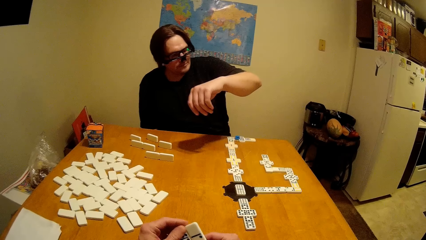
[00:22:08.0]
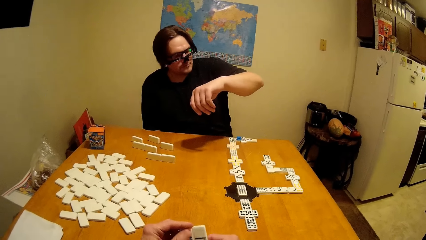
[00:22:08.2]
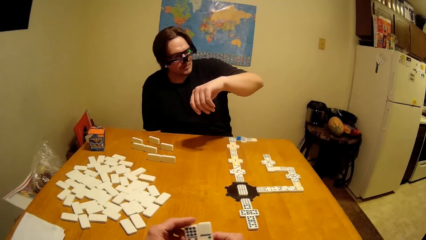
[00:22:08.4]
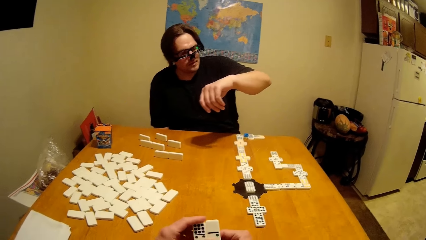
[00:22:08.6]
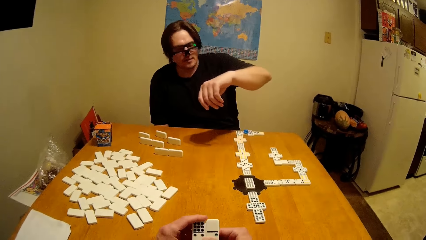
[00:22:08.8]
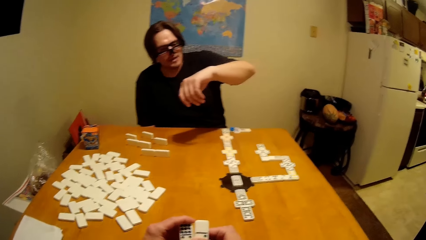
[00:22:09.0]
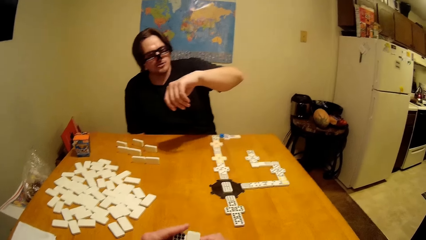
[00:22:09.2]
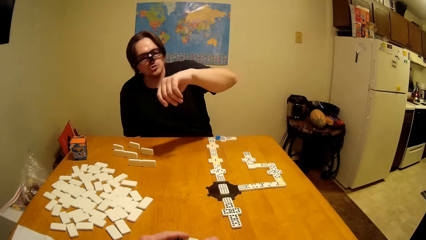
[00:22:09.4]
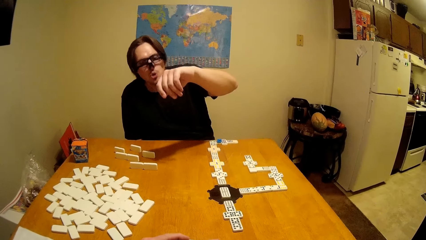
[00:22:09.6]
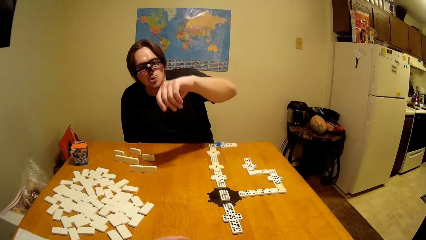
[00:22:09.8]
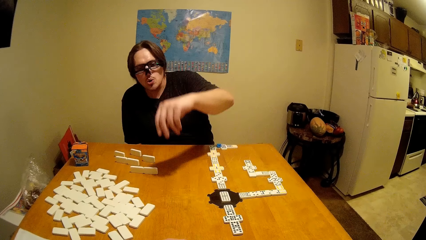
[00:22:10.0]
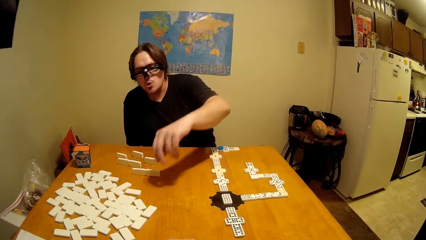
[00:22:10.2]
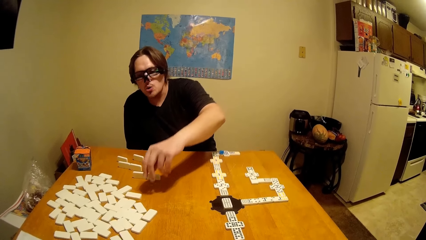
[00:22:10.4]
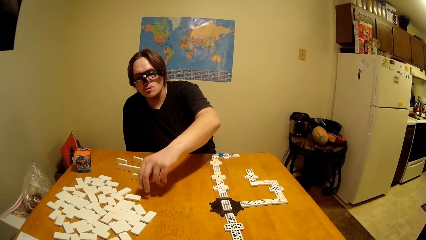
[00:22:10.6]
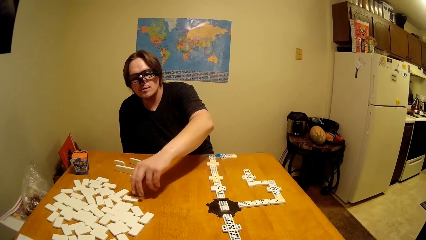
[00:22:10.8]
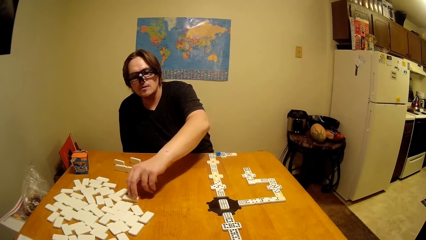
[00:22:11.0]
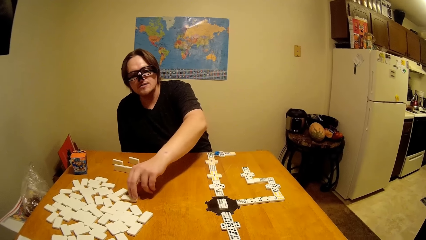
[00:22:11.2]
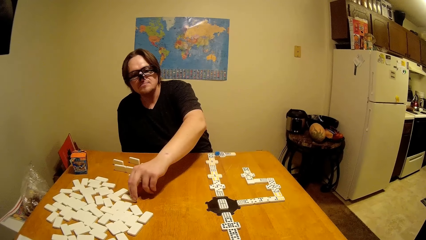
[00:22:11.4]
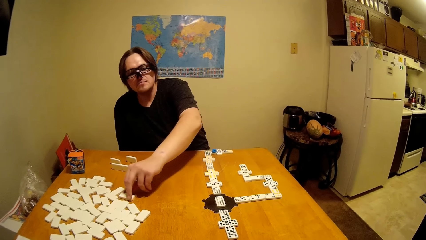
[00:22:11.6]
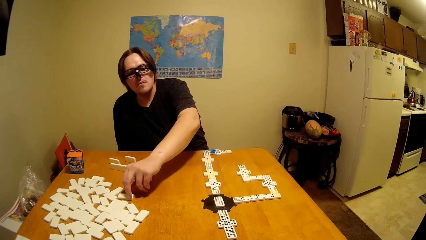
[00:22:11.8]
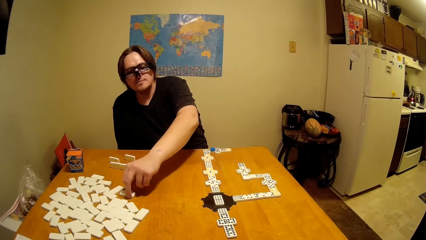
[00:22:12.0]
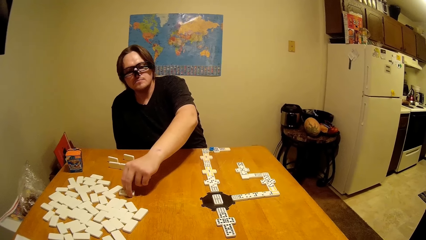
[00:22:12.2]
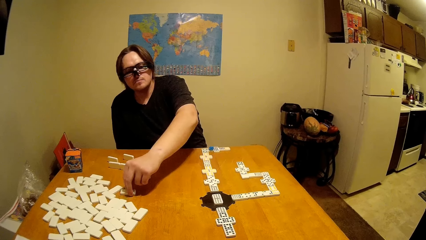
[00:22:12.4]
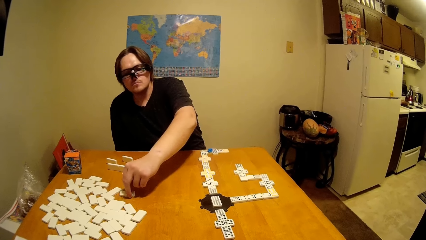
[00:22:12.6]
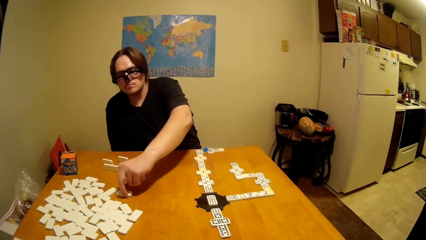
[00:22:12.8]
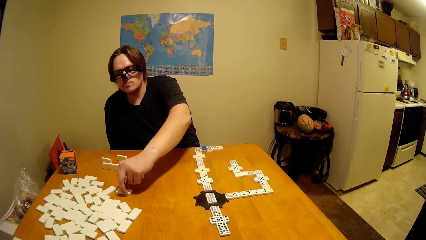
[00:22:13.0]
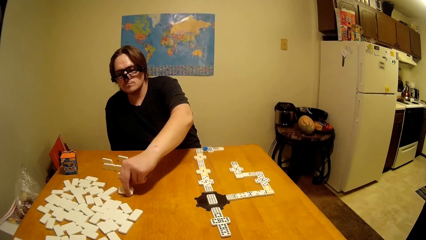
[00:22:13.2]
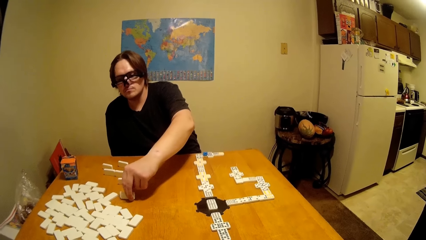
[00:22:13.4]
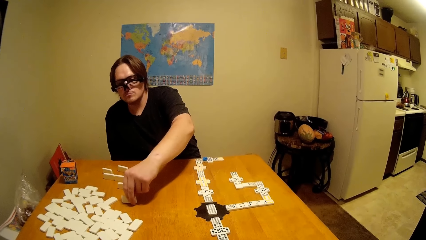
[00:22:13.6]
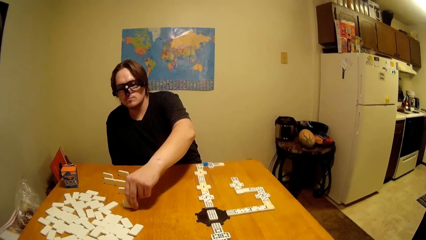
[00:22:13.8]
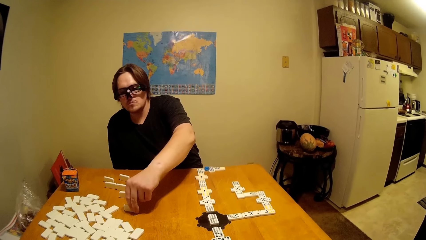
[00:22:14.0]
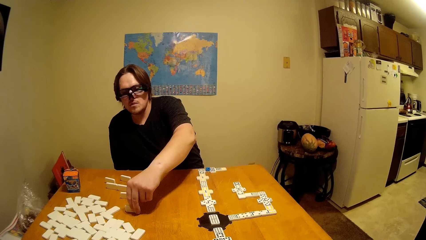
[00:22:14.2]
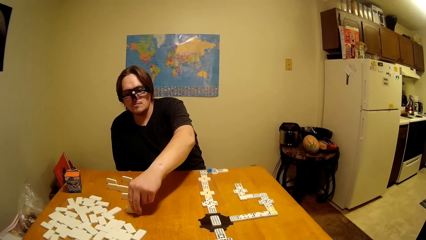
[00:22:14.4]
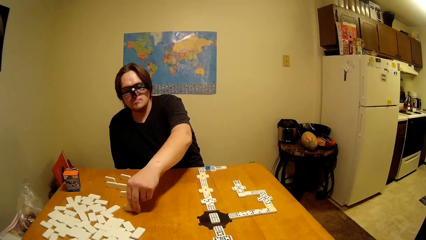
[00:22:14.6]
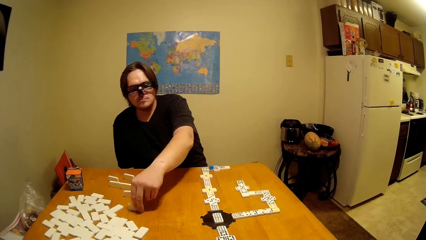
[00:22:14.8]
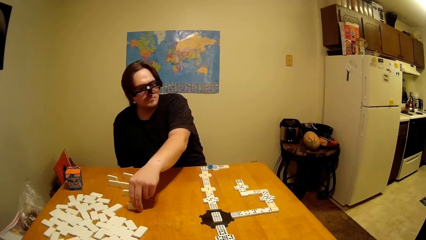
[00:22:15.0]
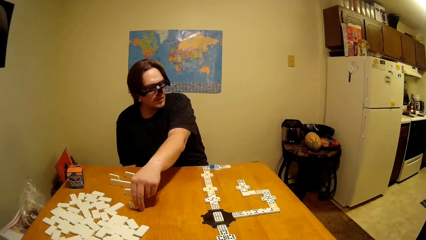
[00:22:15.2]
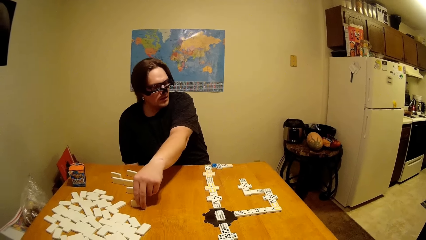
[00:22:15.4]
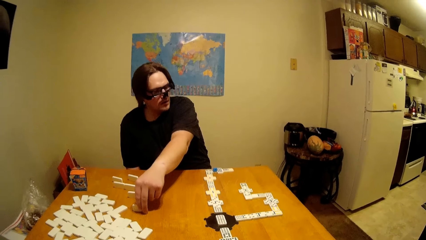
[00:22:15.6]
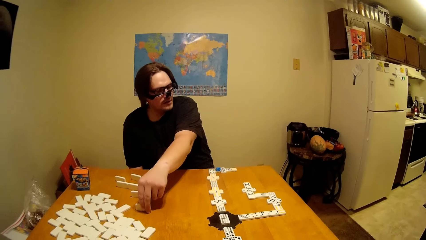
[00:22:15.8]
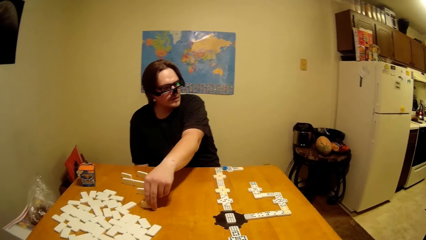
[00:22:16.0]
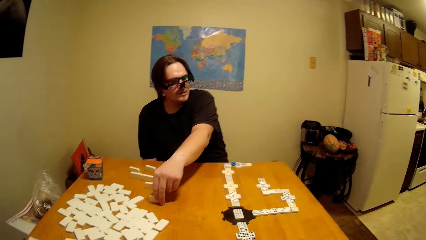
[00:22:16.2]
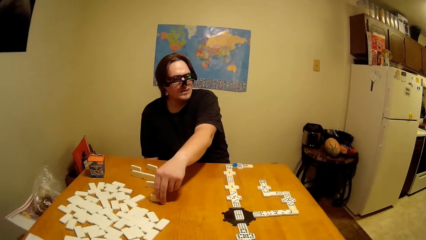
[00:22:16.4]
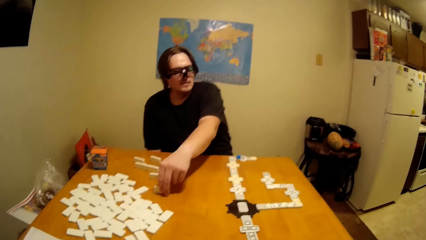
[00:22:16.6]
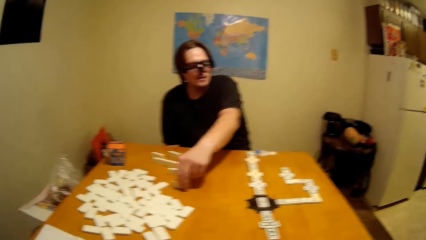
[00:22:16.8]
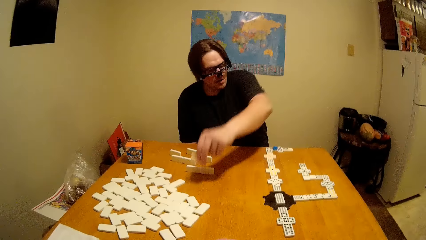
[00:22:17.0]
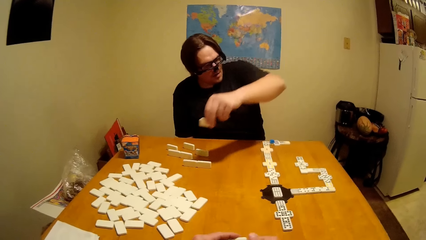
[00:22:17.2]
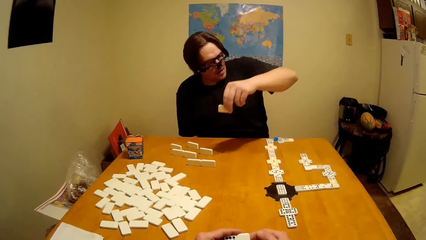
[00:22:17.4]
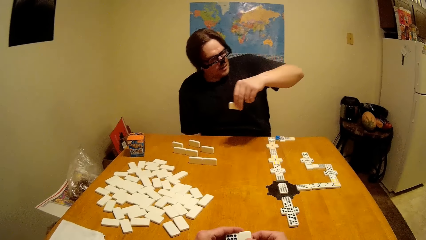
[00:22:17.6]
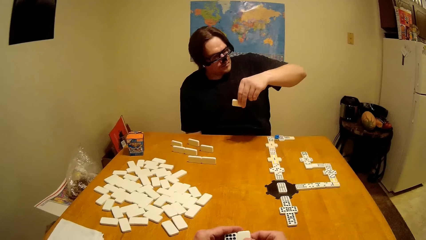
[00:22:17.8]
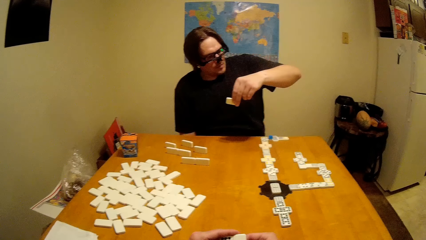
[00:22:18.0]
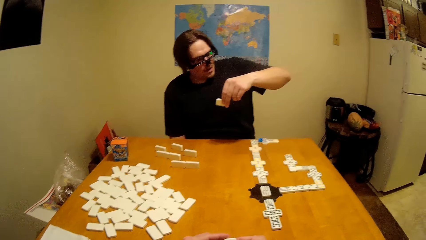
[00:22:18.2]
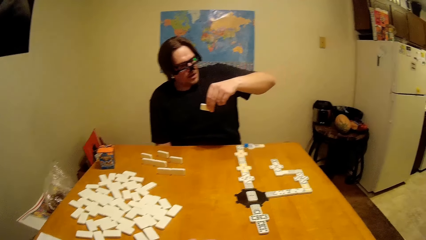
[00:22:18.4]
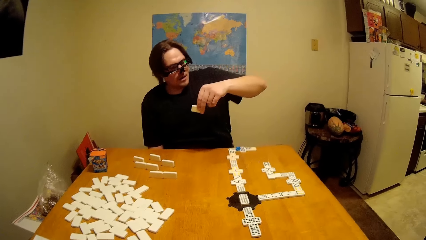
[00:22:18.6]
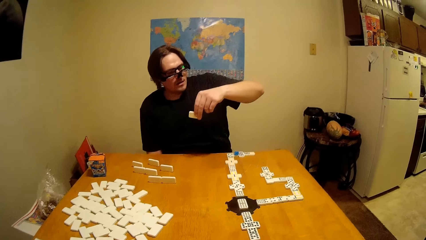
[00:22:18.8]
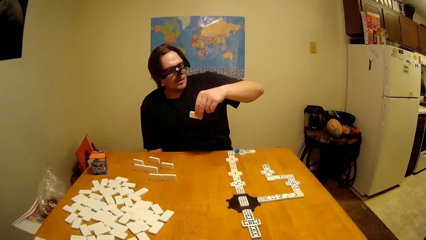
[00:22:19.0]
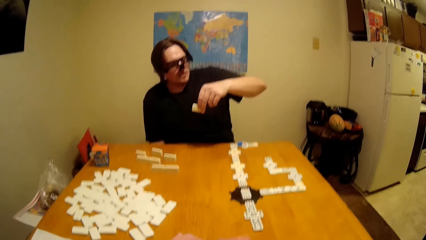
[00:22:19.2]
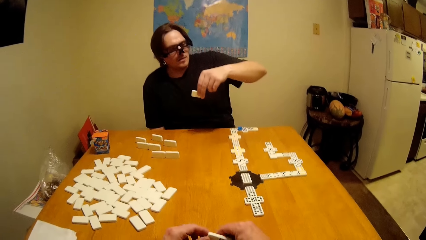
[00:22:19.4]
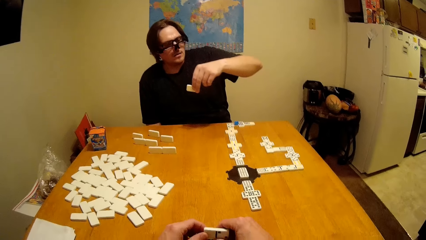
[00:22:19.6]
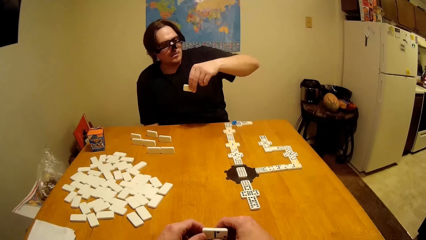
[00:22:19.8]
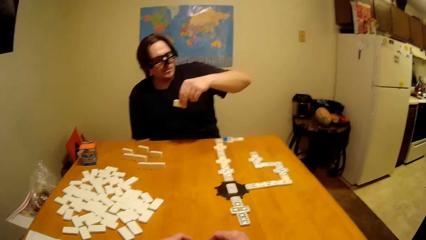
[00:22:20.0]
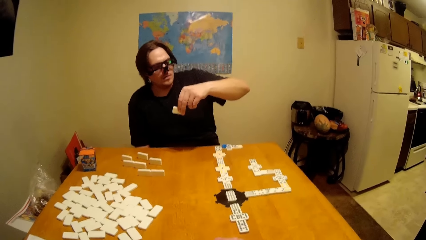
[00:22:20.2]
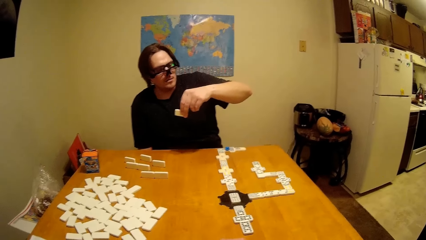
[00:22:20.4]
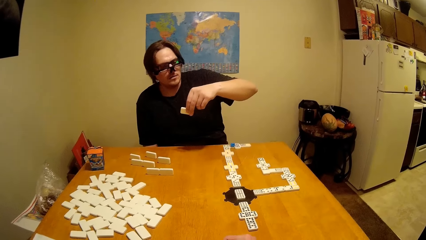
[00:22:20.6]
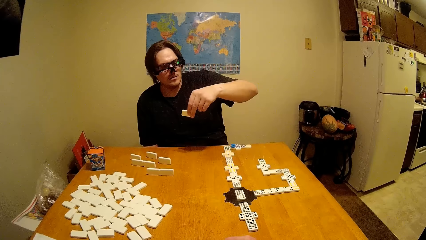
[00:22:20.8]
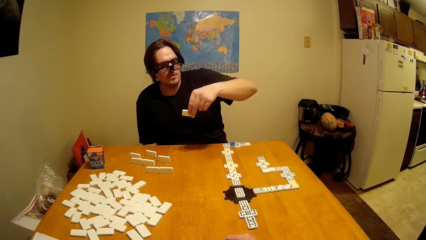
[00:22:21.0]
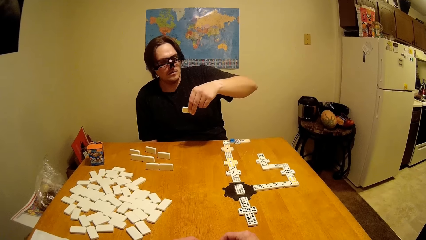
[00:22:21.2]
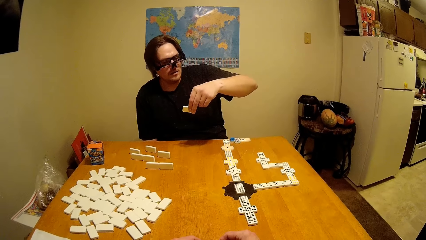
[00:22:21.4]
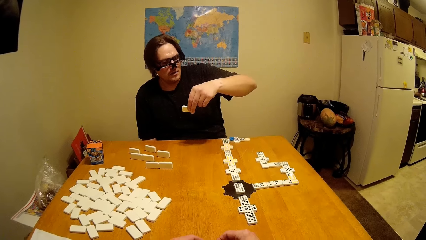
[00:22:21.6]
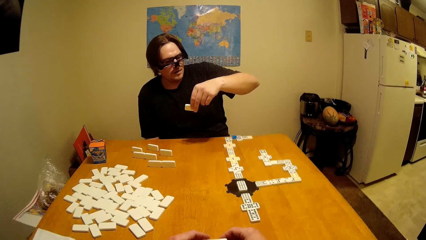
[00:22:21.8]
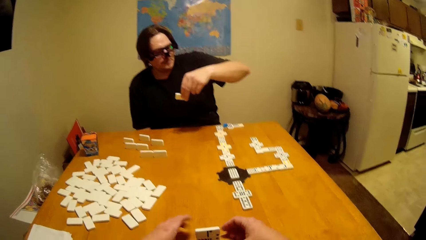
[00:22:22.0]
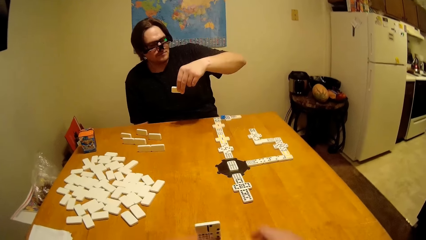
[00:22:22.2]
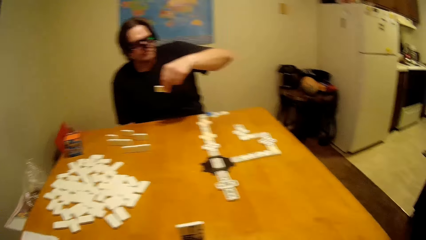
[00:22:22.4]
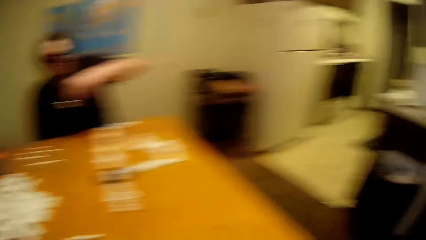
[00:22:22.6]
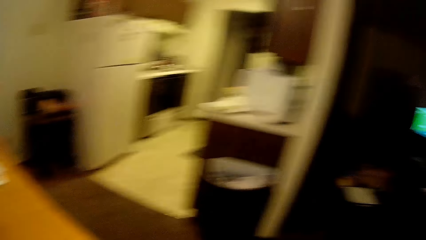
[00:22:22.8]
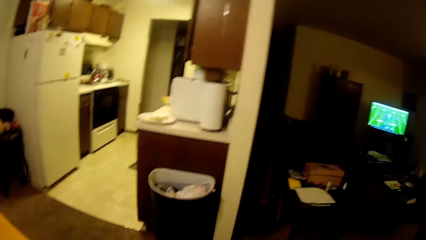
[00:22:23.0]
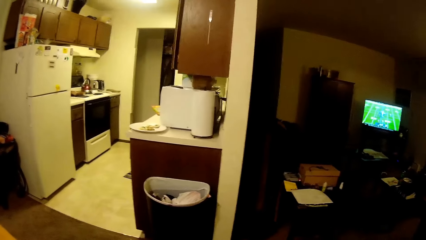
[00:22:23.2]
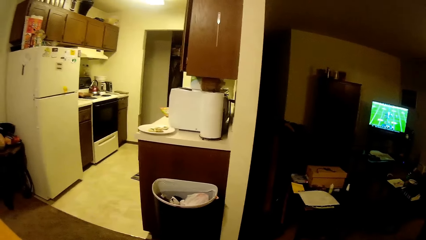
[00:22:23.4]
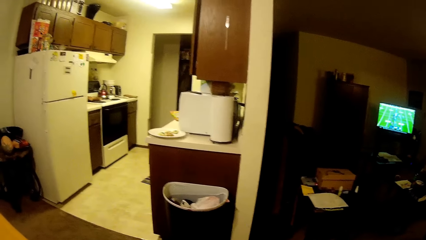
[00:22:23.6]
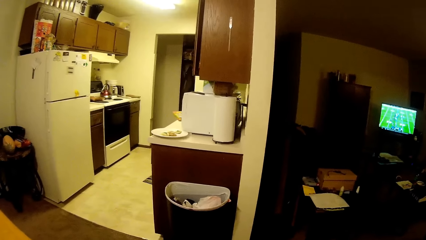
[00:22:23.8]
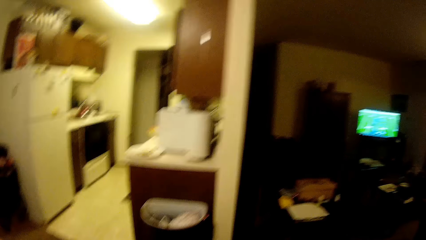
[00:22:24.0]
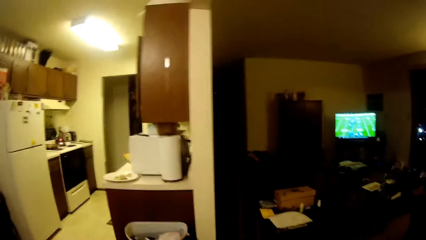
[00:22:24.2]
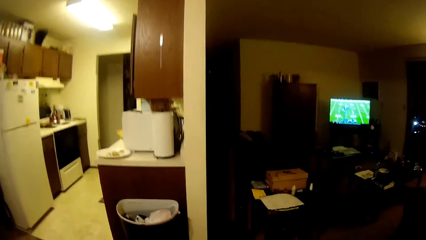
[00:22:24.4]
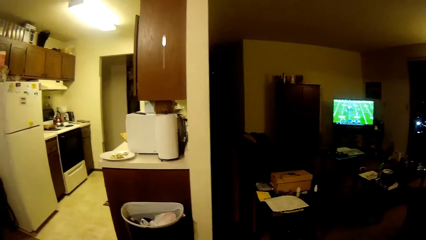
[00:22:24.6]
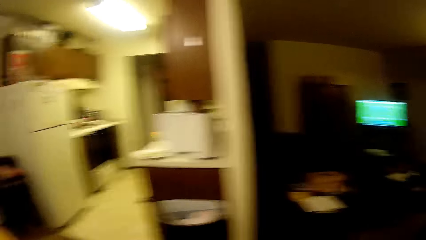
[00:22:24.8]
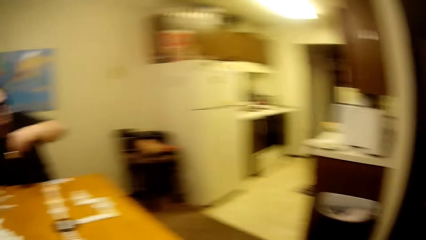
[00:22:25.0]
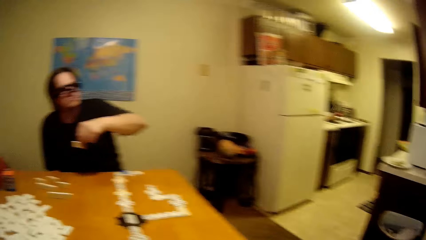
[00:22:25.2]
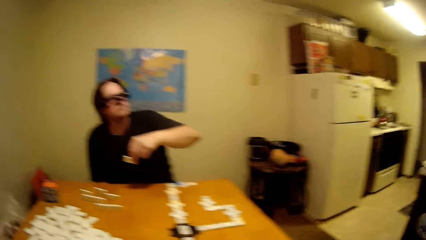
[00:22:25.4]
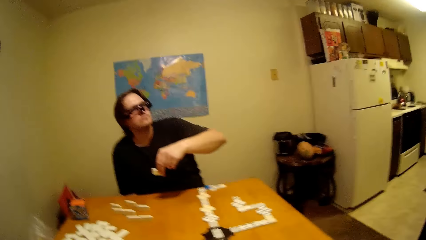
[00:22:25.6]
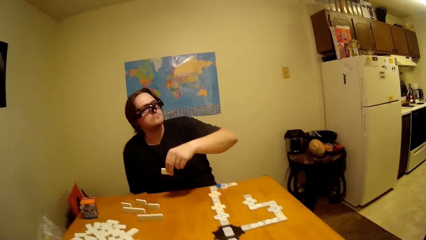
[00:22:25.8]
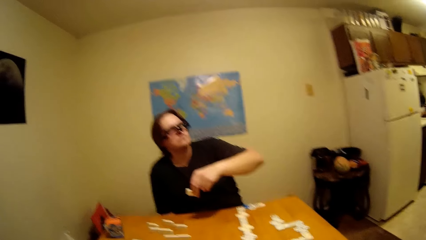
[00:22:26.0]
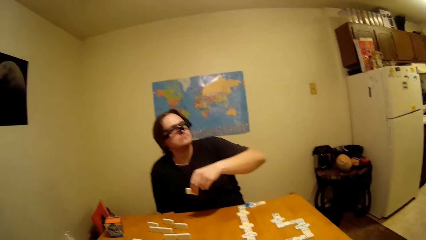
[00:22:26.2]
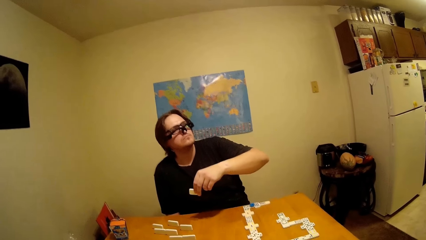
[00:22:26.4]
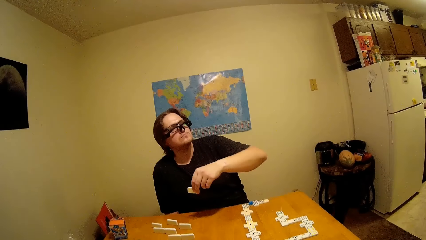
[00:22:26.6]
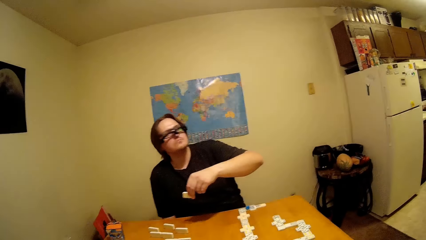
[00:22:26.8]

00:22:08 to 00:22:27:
A man lifts up the hand and picks a dice. The camera wearer looks around the house and moves around the house.
